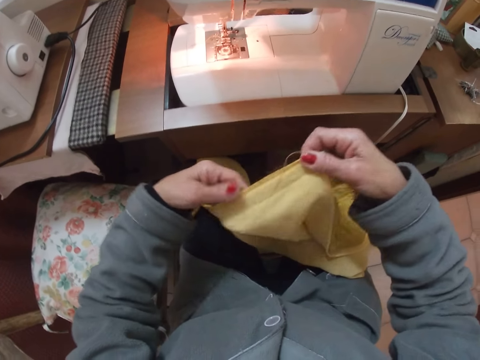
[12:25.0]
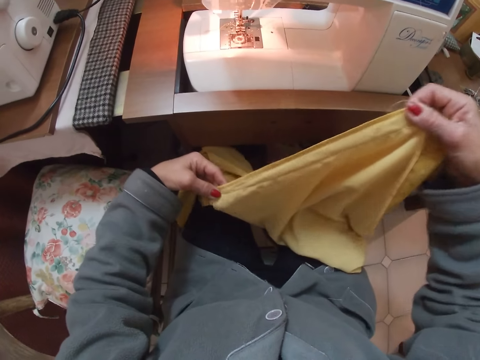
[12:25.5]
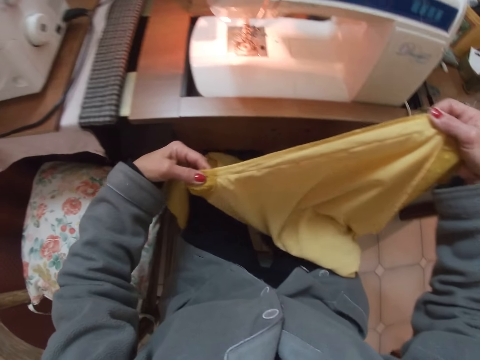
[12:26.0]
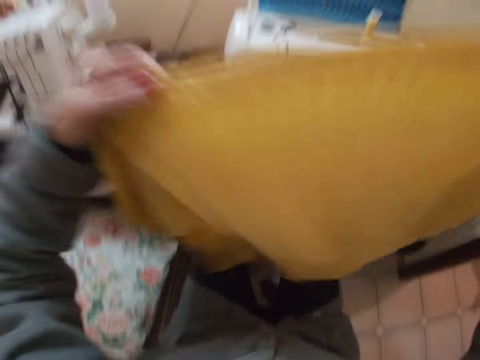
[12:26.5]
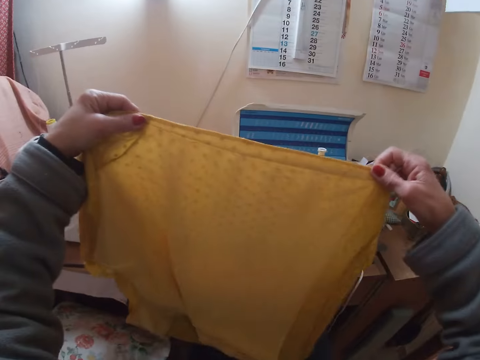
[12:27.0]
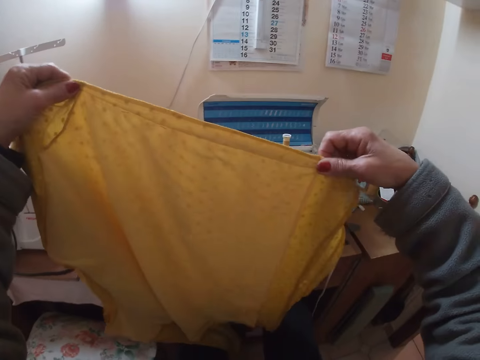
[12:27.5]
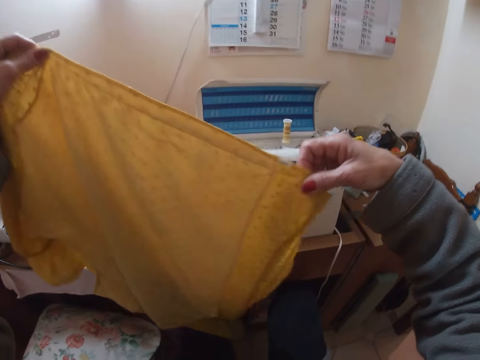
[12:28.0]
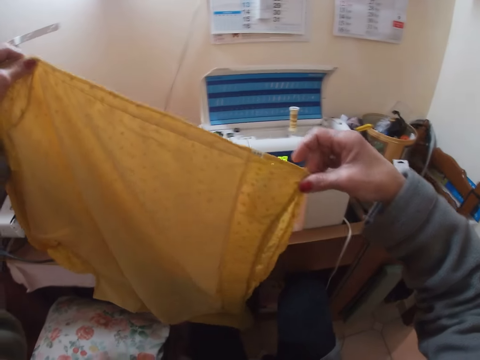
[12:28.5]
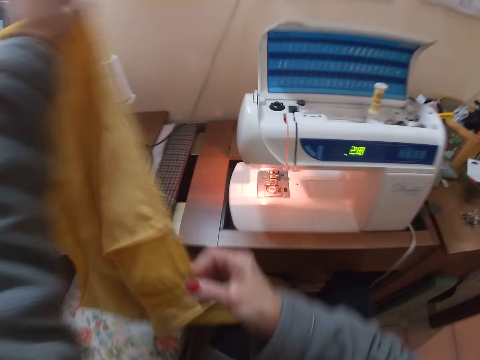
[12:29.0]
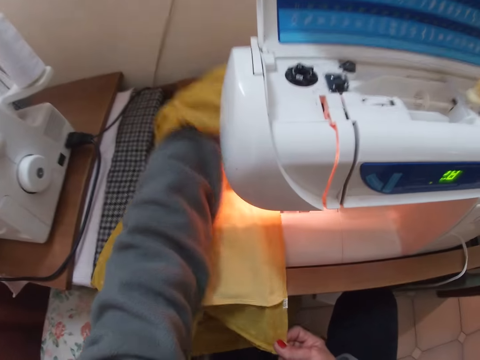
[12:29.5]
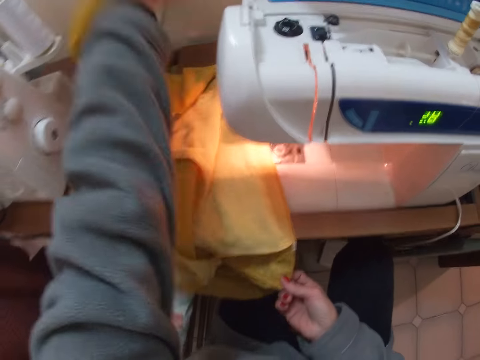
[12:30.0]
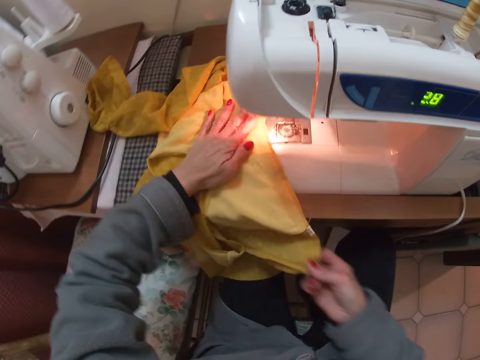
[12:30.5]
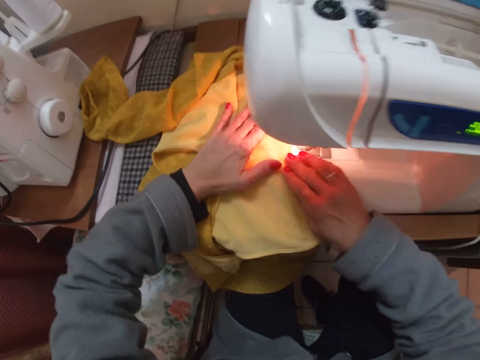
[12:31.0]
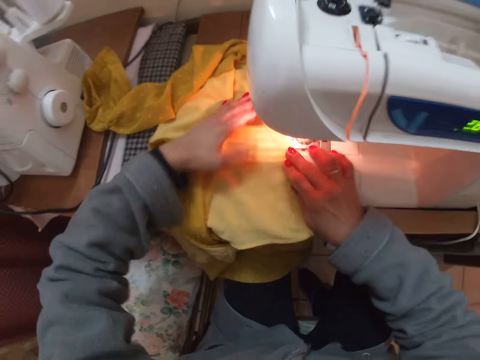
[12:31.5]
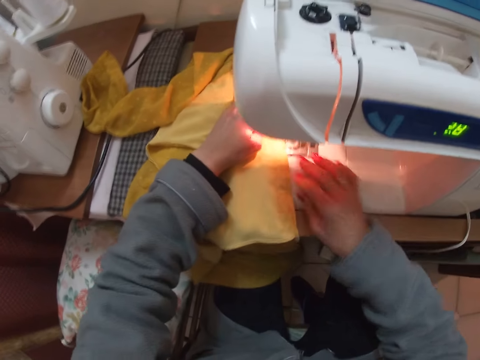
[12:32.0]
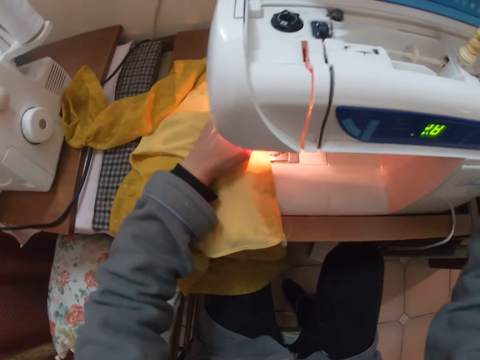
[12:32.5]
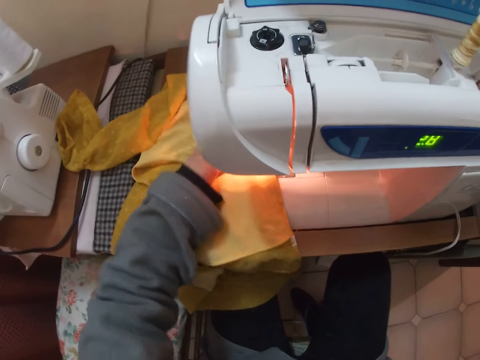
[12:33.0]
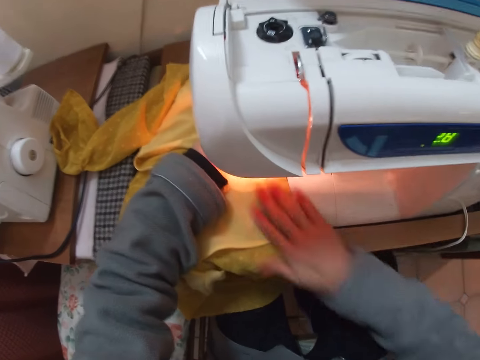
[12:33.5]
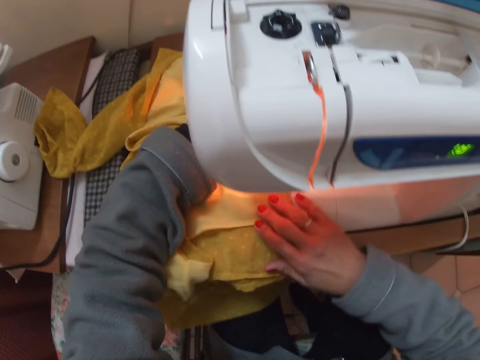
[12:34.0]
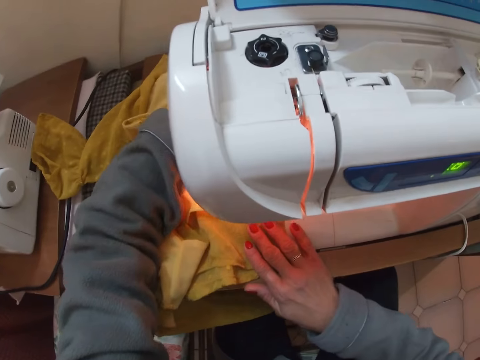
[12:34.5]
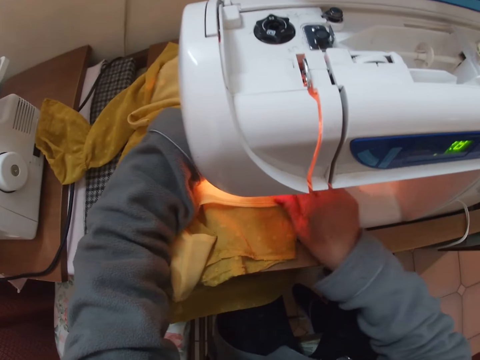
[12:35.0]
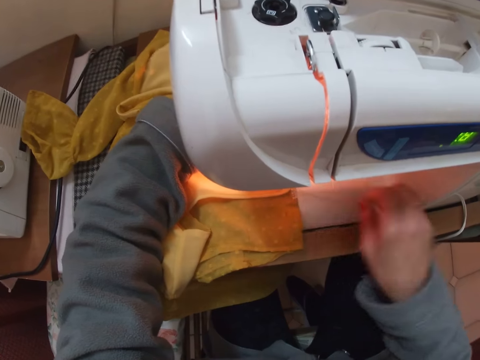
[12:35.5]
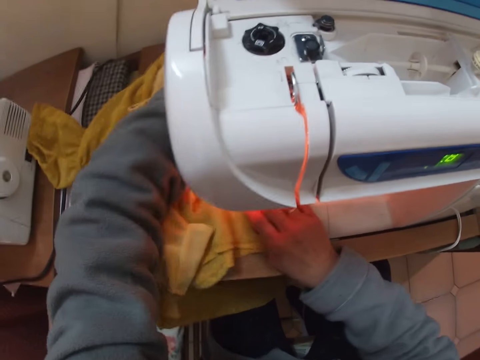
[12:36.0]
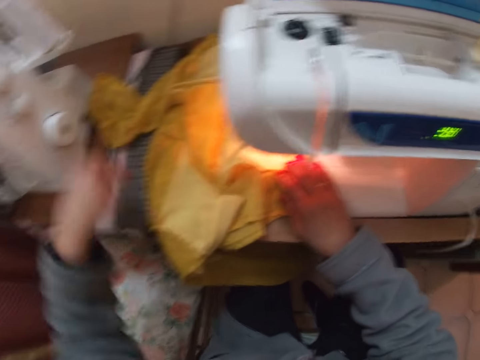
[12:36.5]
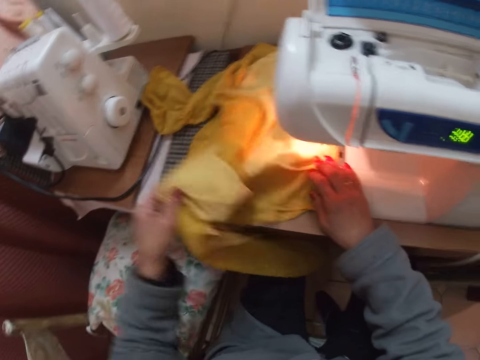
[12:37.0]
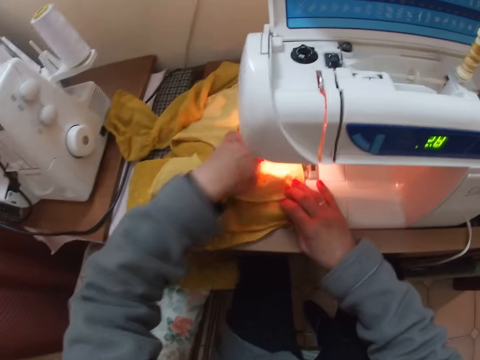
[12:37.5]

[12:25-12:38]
The camera wearer lifts the cloth. He looks at the cloth. He places the cloth on the machine. He turns the machine hand wheel with his right hand. He touches part of the machine. He arranges the blouse on the machine. He holds the cloth.

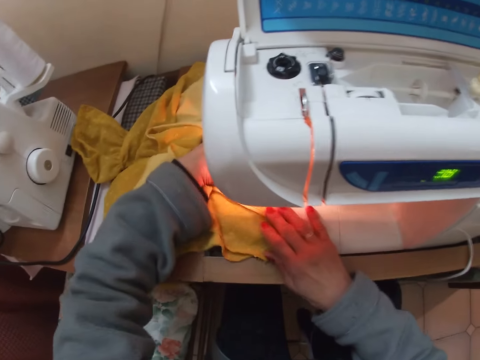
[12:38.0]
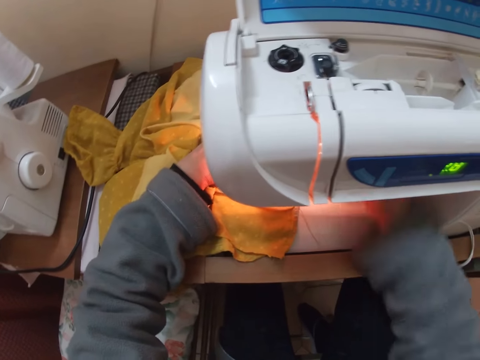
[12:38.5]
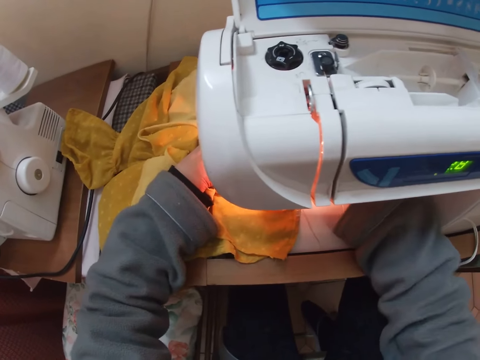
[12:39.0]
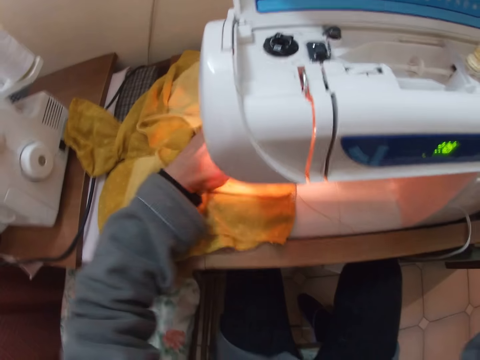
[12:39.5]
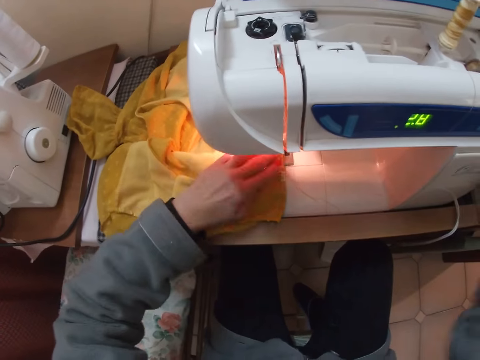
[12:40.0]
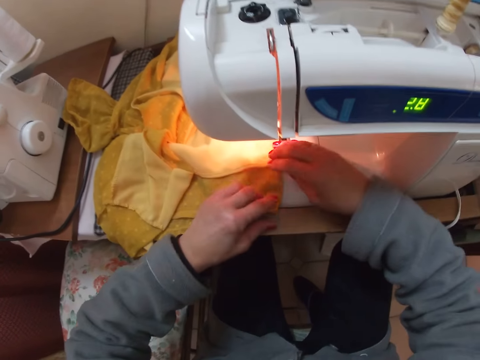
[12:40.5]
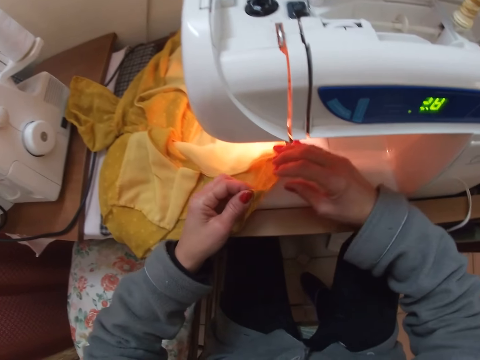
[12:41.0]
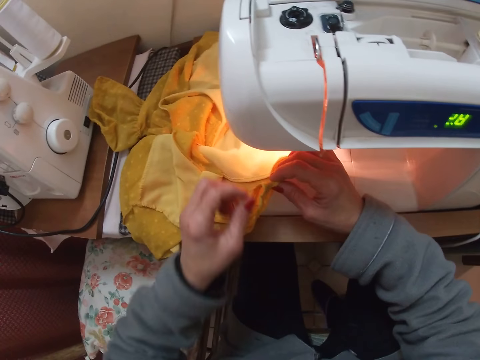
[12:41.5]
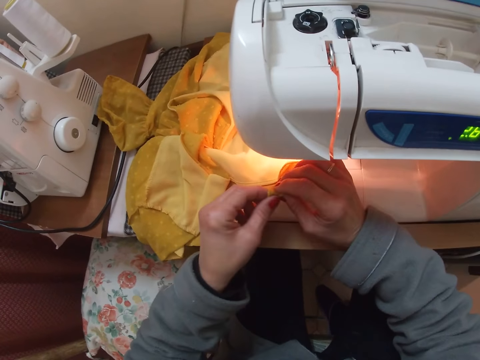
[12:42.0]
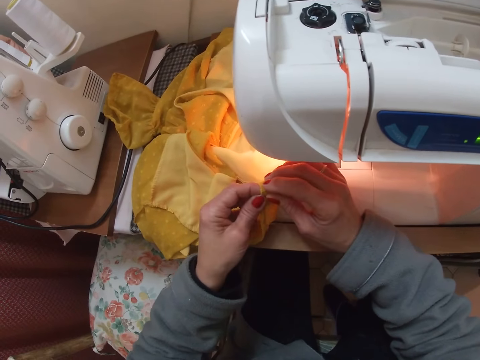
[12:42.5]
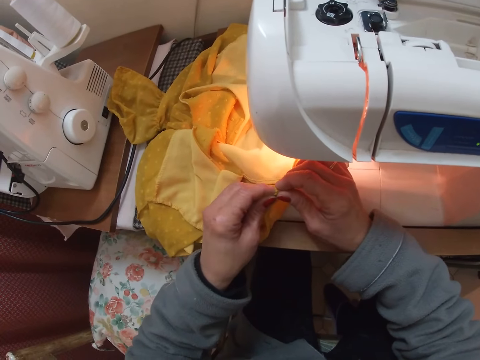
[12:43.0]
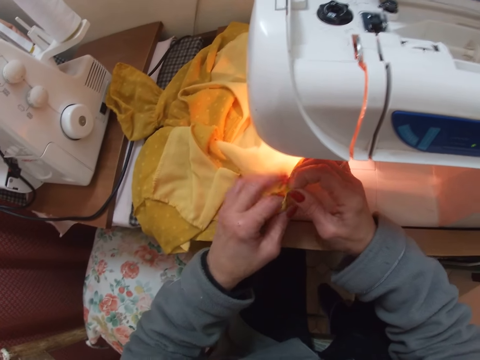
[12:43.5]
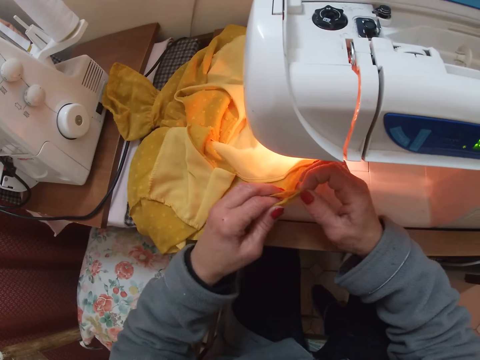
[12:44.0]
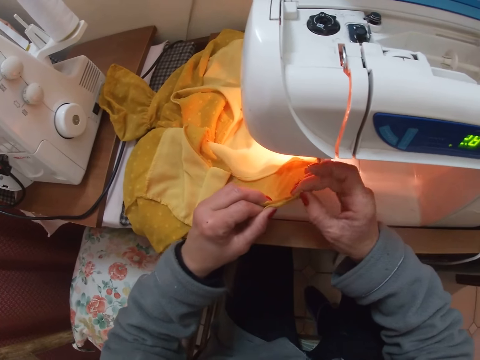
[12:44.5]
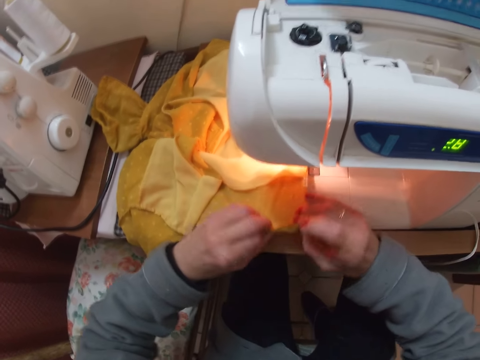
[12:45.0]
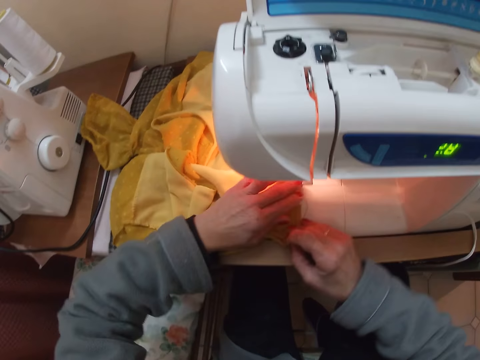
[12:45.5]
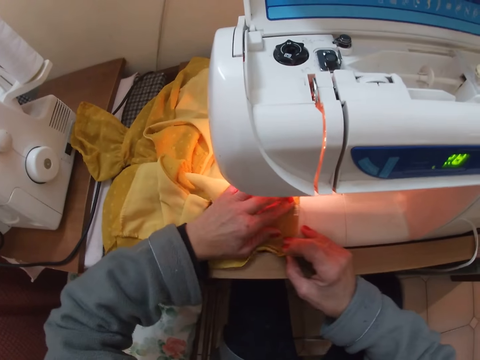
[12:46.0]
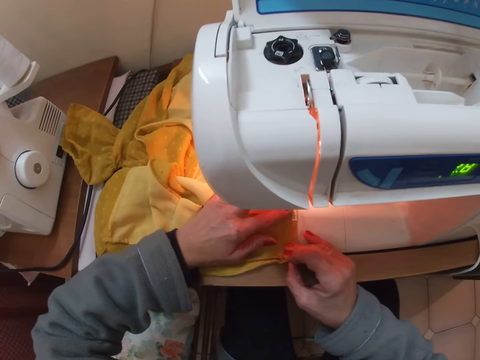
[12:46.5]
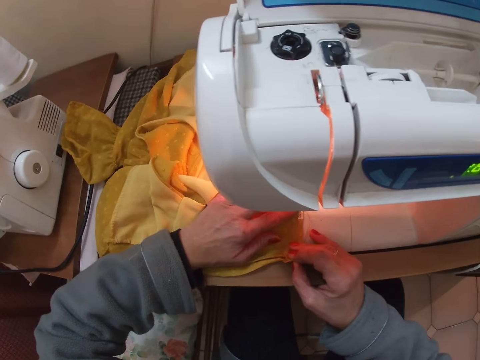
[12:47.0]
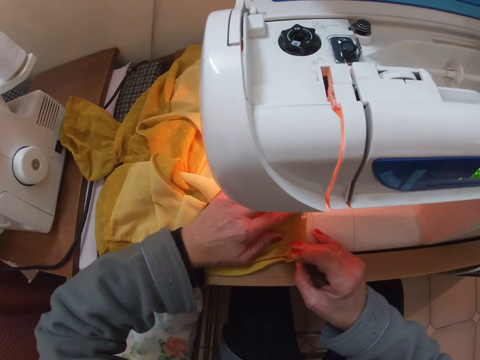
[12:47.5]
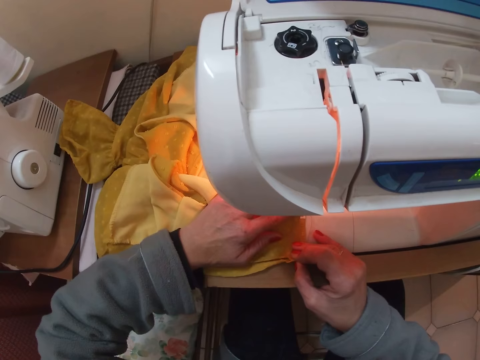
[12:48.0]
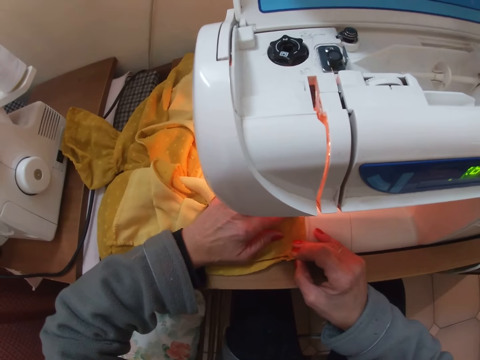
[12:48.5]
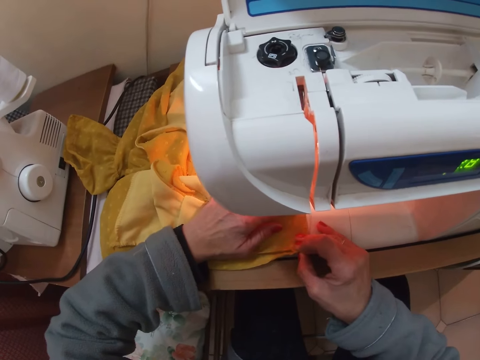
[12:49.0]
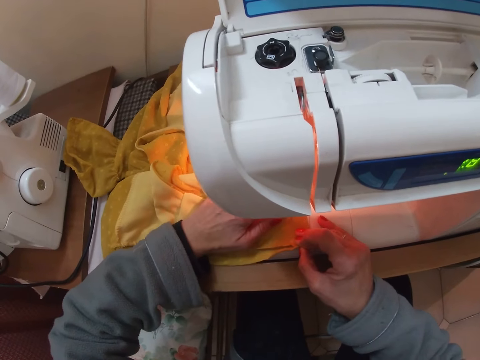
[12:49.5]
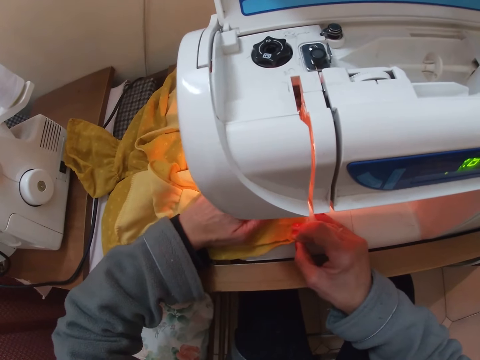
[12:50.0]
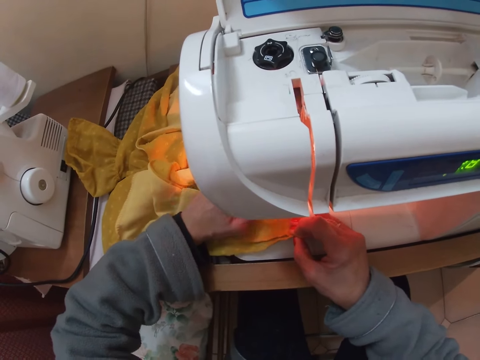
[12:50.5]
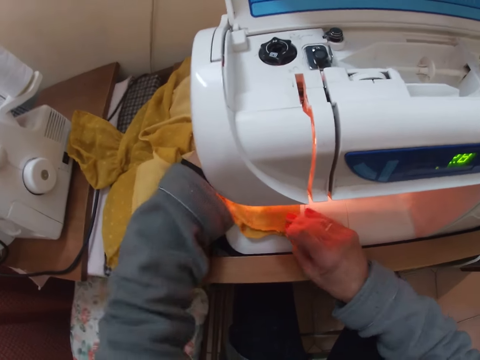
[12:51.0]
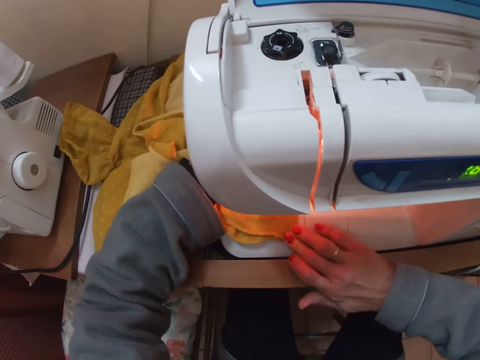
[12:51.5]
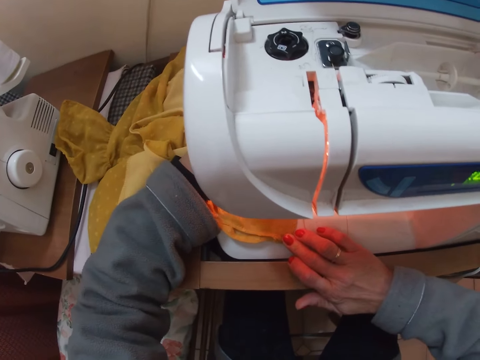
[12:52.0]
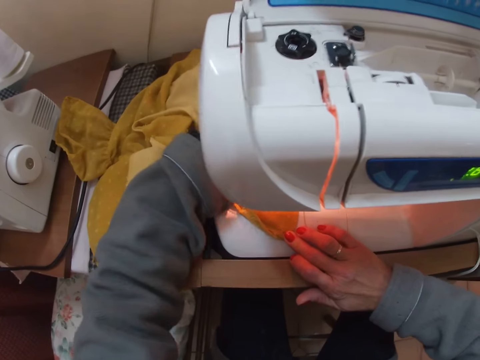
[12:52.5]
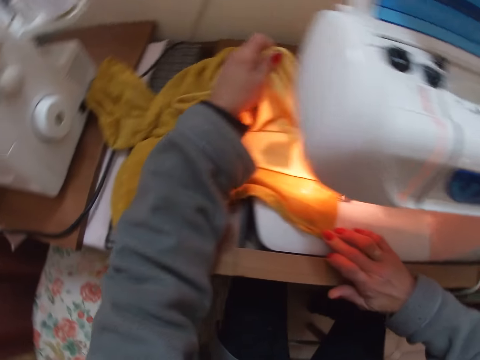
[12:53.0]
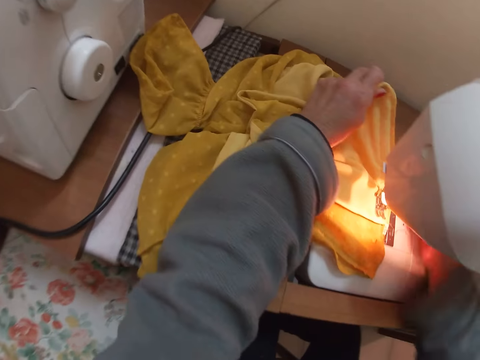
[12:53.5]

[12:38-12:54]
The camera wearer presses the lever foot presser with his right hand. They lift her hand. They hold the cloth. They align the edges of the blouse with both hands. They place the cloth on the sewing table. They sew the blouse on the machine. They hold the cloth.
